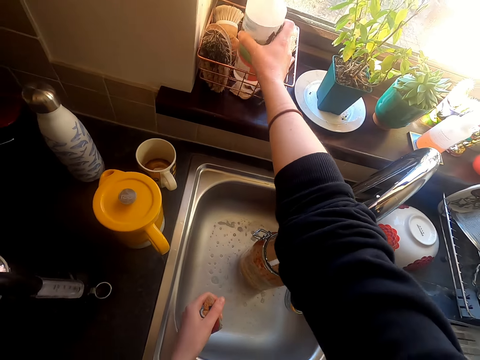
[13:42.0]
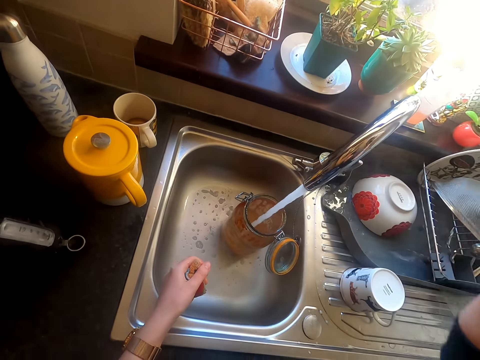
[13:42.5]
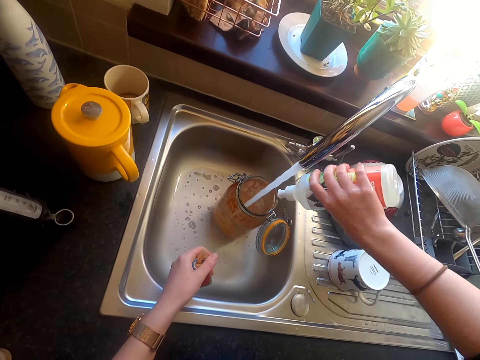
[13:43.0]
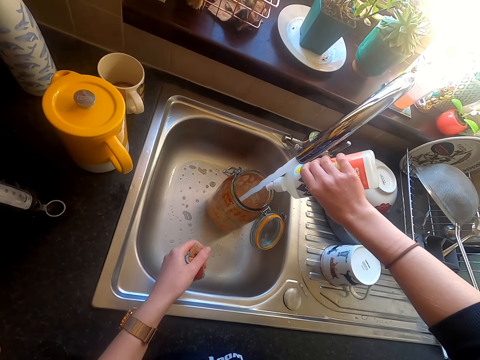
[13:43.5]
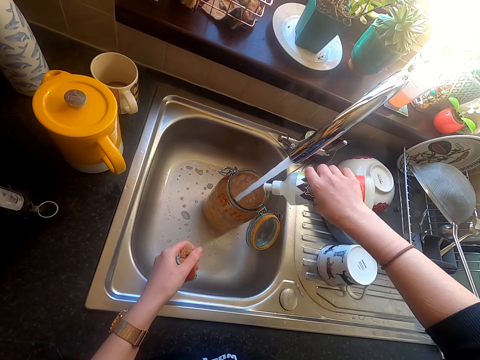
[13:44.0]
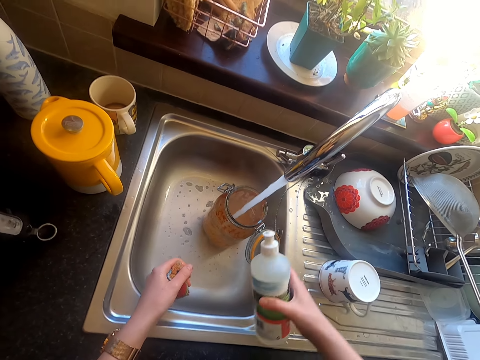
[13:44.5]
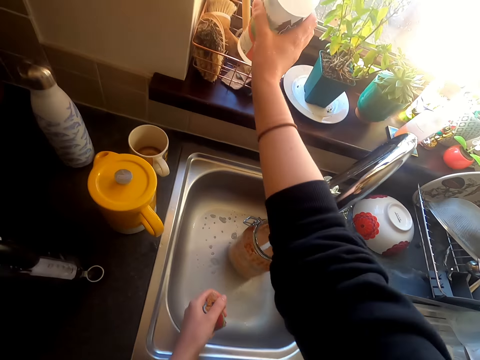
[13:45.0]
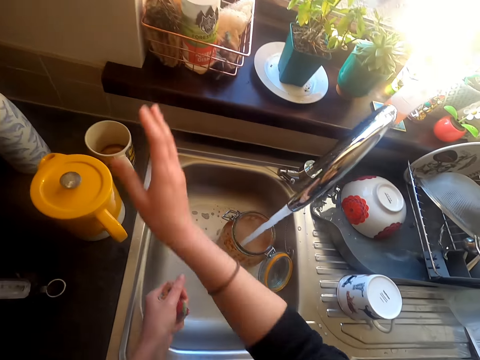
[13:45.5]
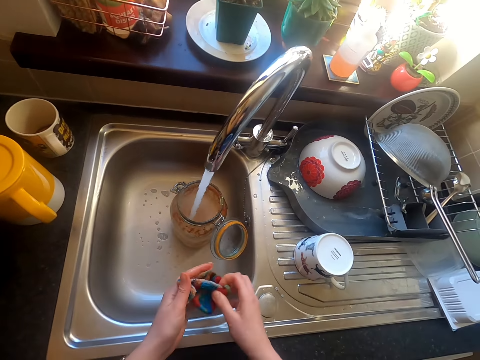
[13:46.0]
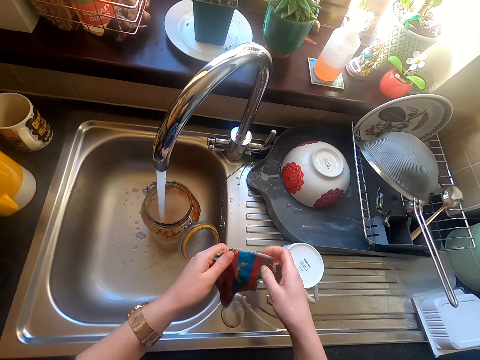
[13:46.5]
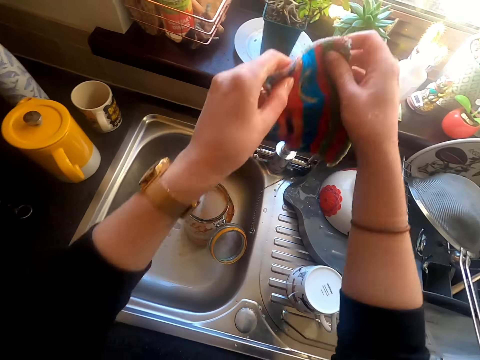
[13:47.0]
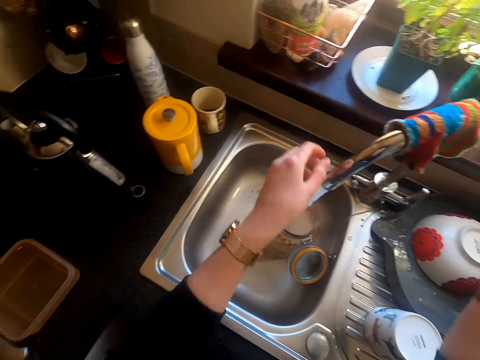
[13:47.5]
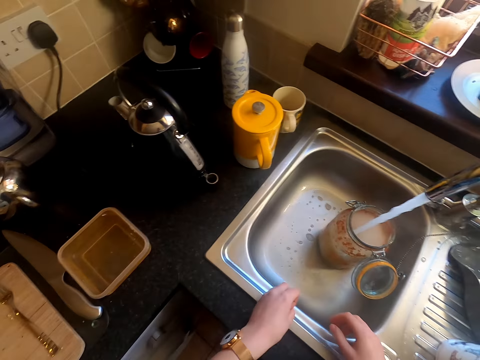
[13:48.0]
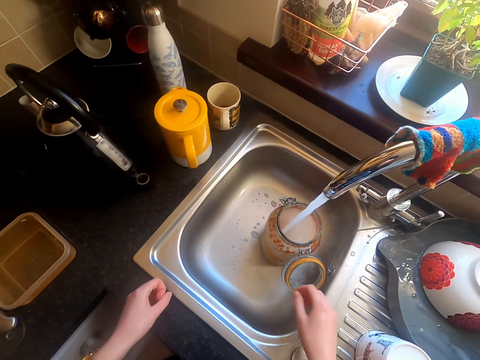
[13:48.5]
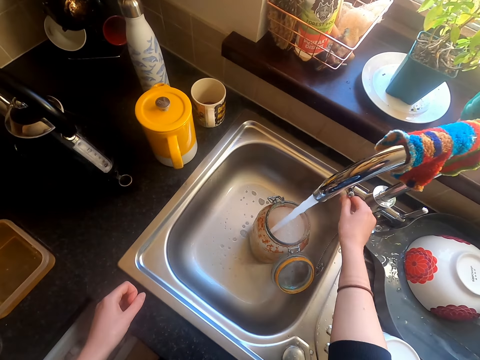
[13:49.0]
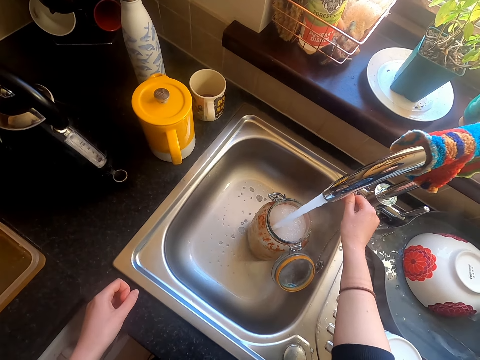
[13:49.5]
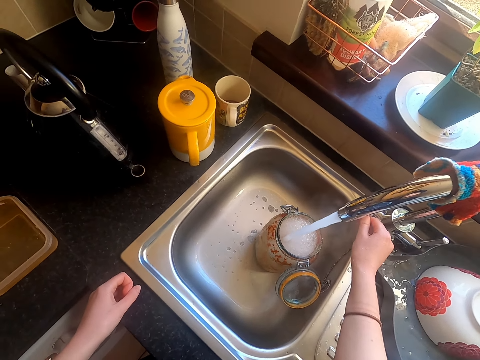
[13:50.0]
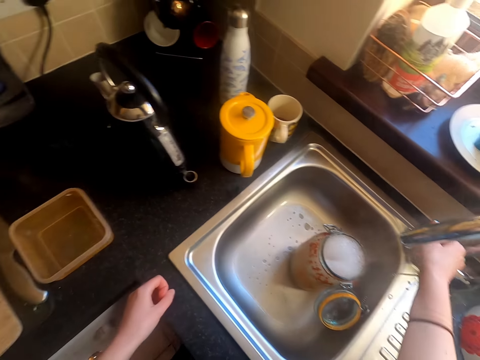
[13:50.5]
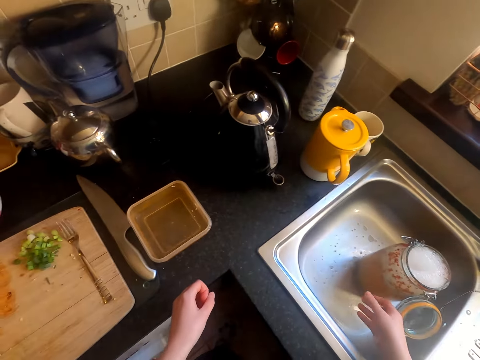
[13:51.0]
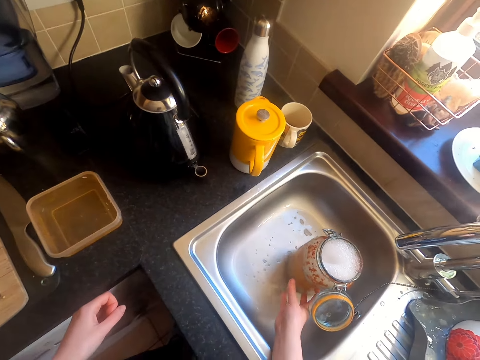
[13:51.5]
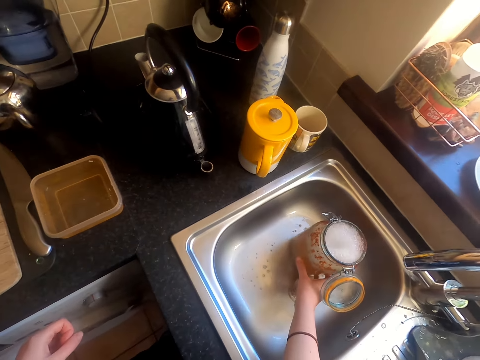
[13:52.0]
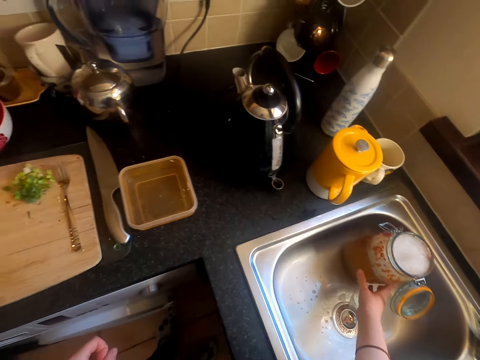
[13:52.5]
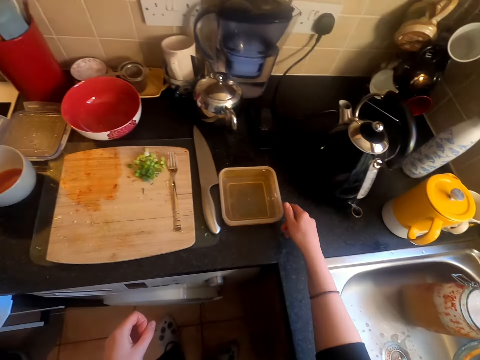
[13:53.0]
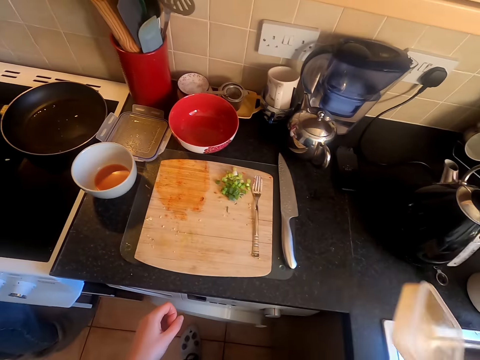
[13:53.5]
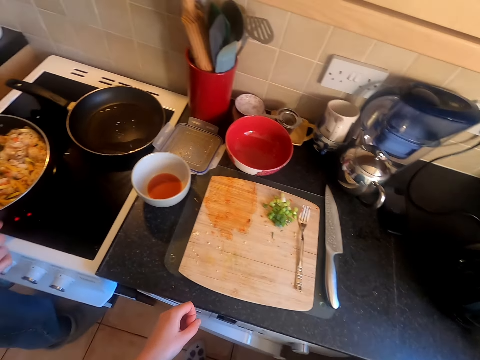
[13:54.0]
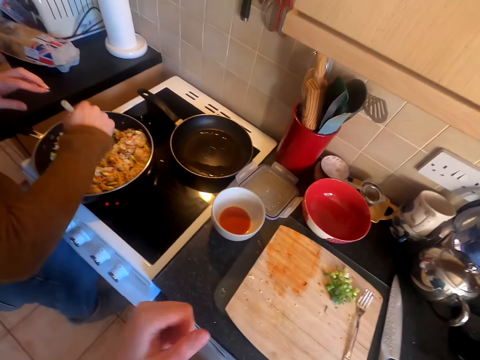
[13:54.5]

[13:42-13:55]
The camera wearer picks up the liquid soap. They pour the liquid soap in the jug in the sink. They put back the bottle in the metallic basket. They hang the cleaning cloth on the sink tap. They turn off the sink tap. They drag the container from the center of the sink. They pick up a container and move the container.

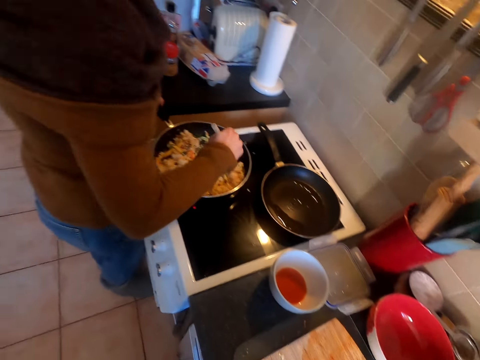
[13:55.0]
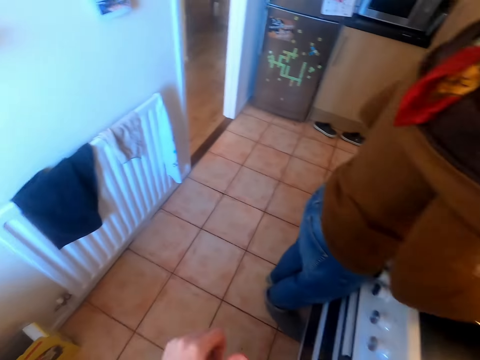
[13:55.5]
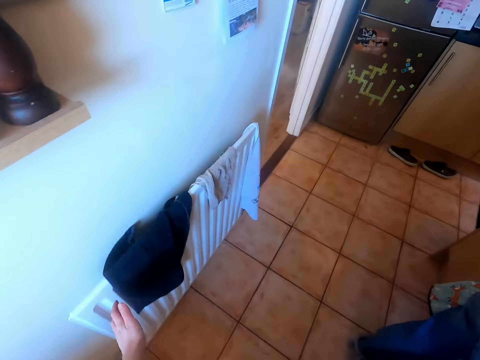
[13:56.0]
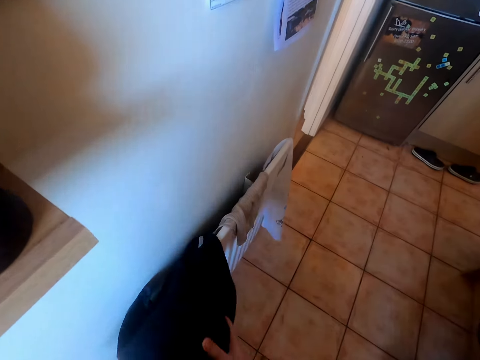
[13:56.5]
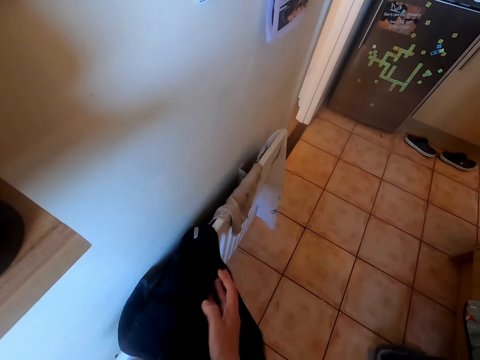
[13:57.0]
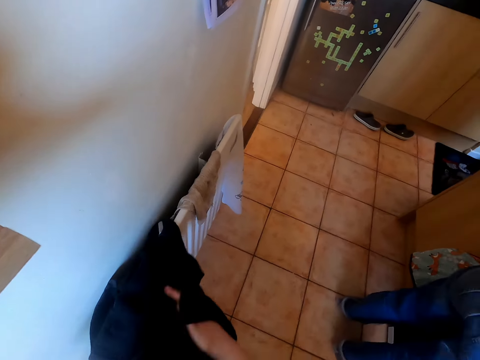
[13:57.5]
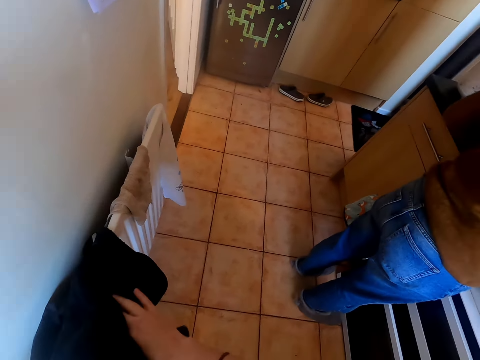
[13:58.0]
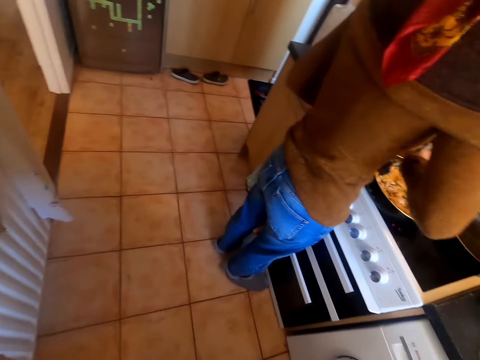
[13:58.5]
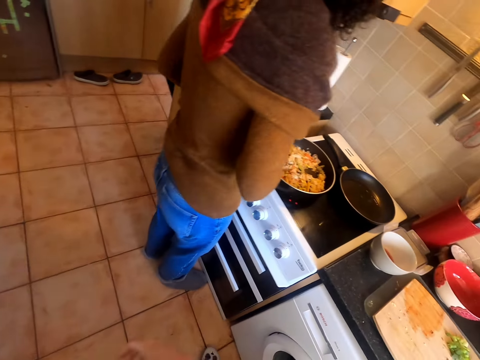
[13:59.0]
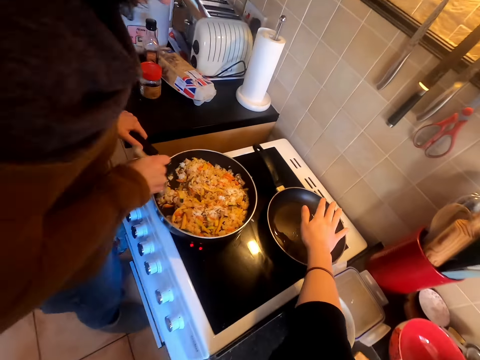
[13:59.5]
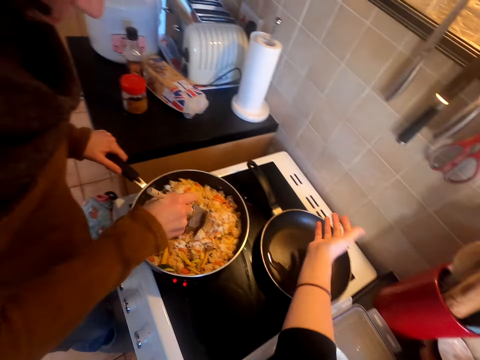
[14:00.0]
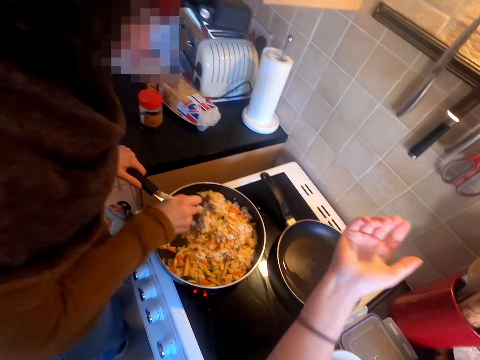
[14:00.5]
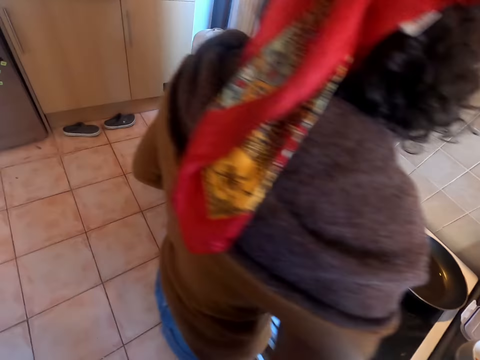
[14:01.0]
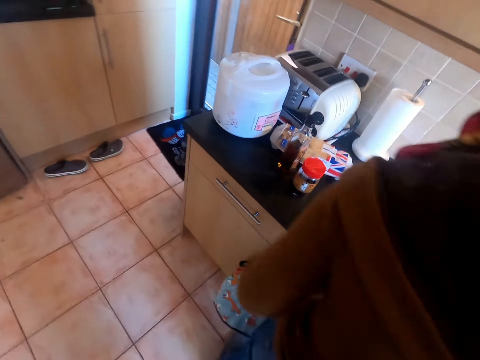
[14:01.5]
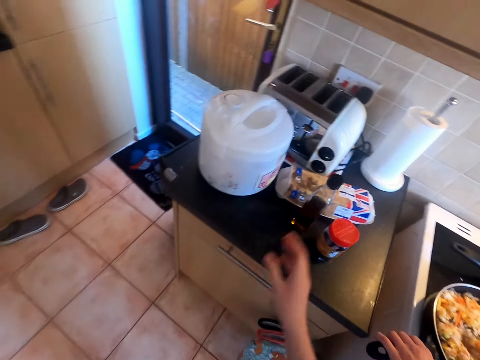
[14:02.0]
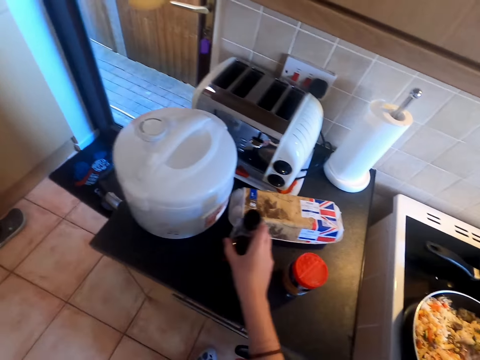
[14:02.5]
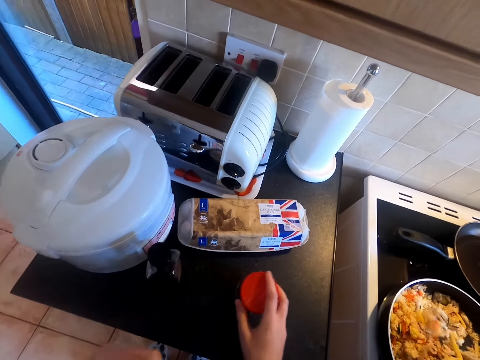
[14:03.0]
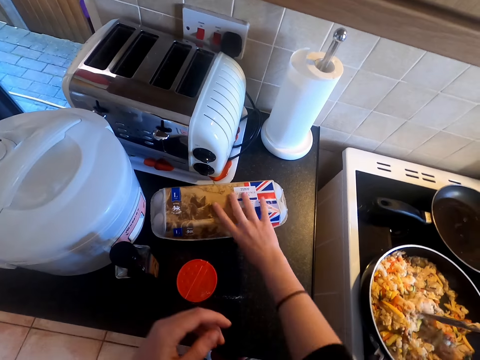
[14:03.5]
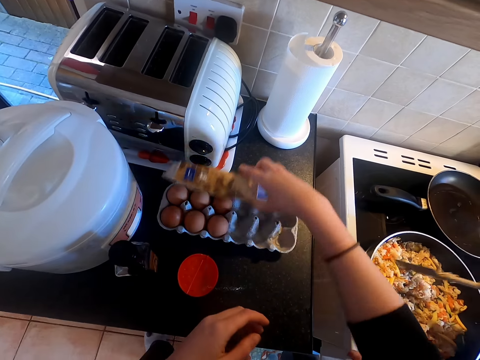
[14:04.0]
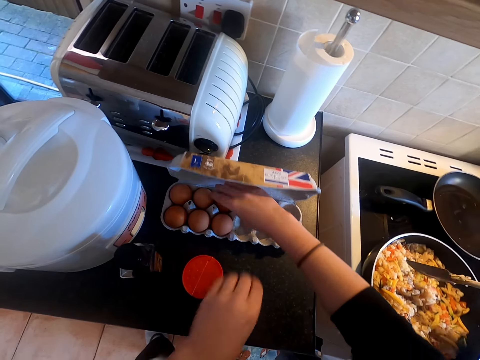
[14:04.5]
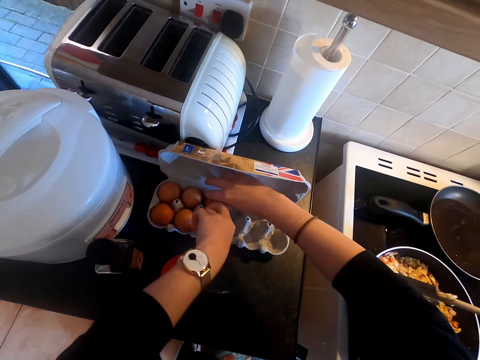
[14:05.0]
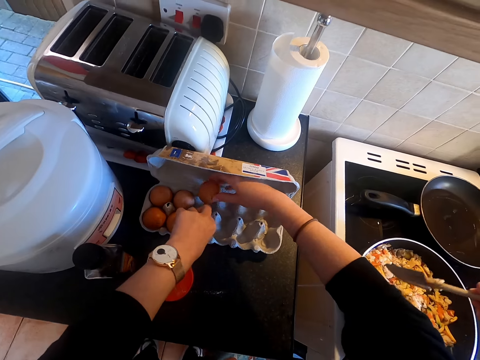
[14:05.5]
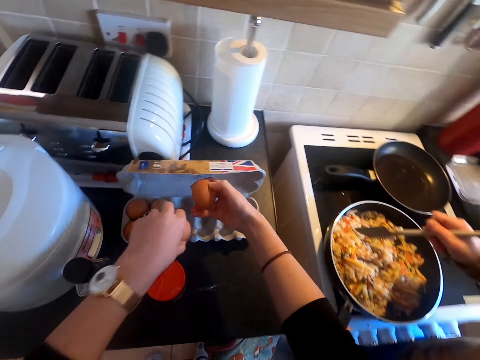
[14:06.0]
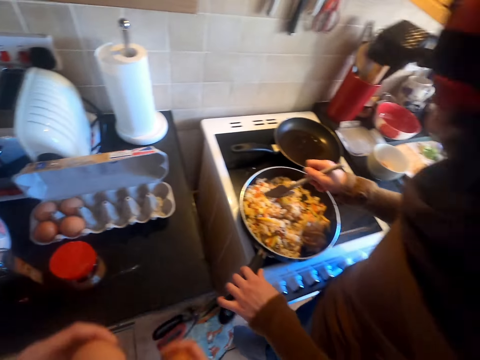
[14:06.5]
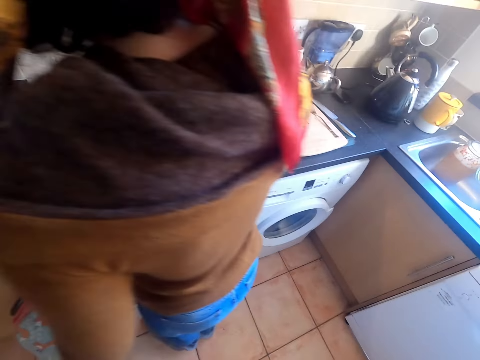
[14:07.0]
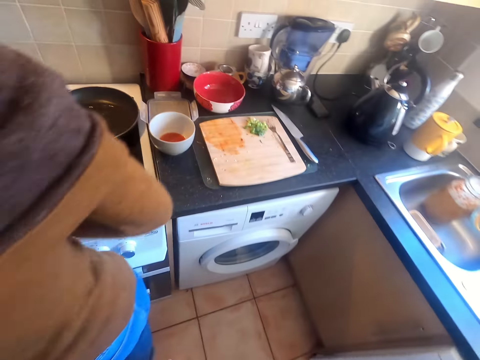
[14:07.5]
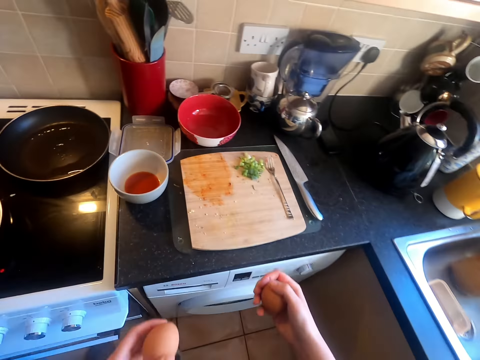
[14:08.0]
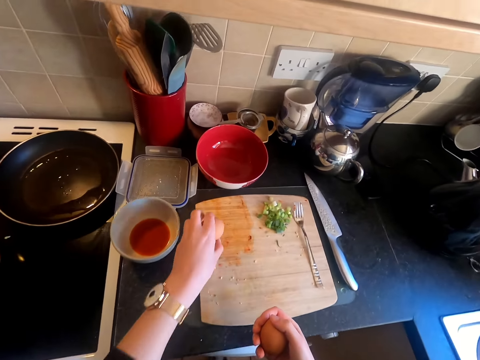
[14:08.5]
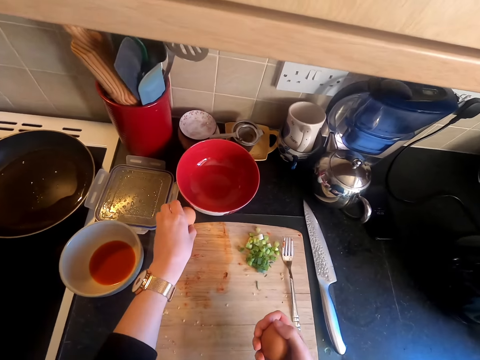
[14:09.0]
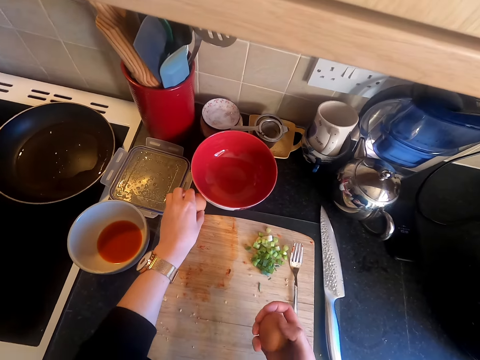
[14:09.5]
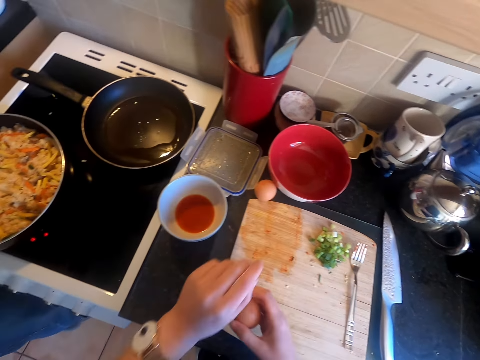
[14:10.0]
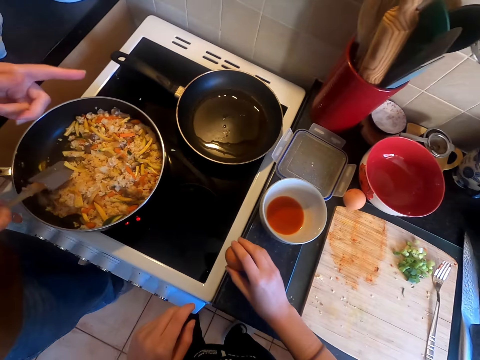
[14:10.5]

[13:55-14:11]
The camera wearer looks around and walks around. They wipe the hands with the towel and hold a cloth. They look around. They walk around. They put a hand over a frying pan. They move the right hand. A lady talks to the camera wearer. The camera wearer walks around and talks to the lady. They move a bottle on the kitchen working surface. They move a container on the kitchen working surface. They open an egg holder tray. They pick eggs. The lady talks to the camera wearer. The camera wearer walks around. They place the eggs on the kitchen working surface.
